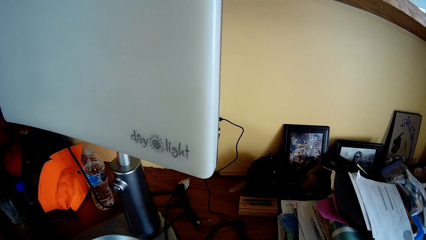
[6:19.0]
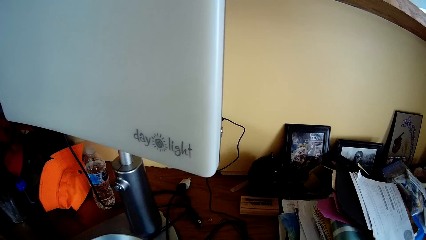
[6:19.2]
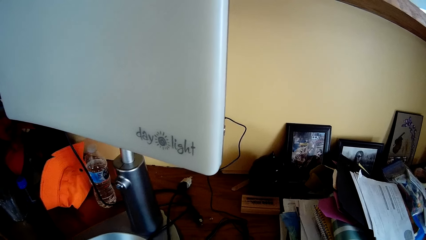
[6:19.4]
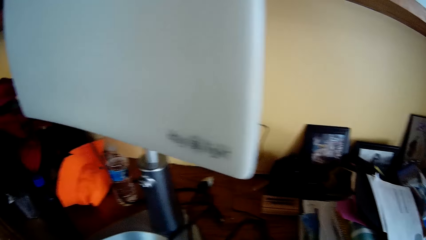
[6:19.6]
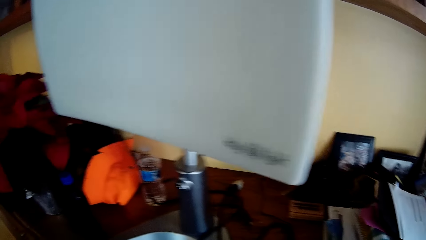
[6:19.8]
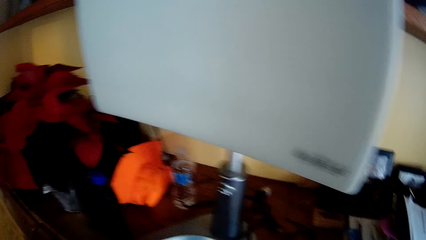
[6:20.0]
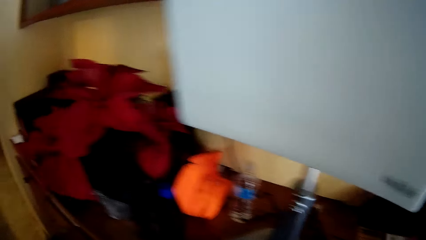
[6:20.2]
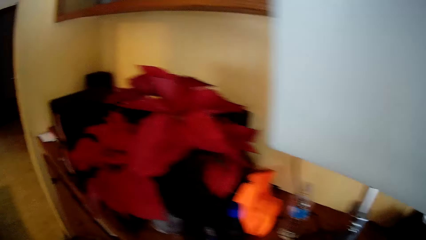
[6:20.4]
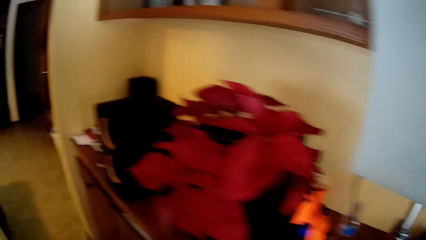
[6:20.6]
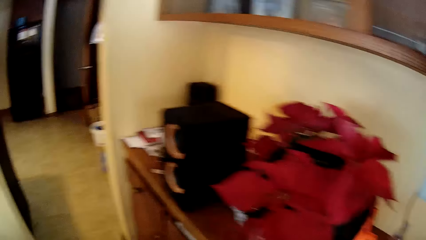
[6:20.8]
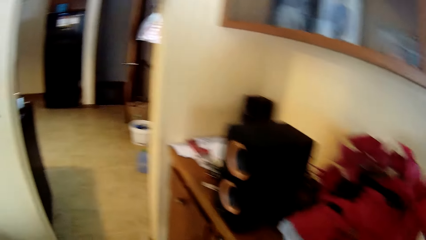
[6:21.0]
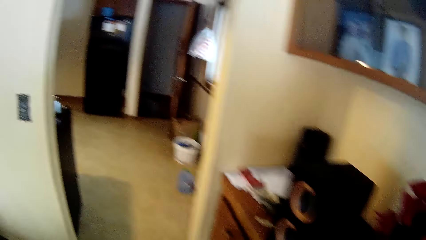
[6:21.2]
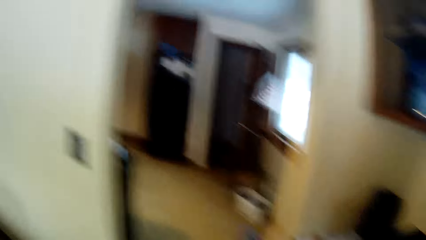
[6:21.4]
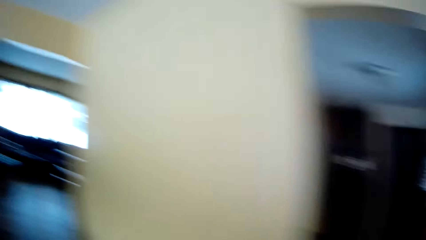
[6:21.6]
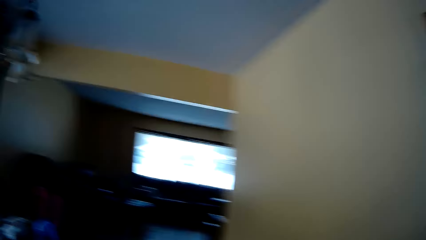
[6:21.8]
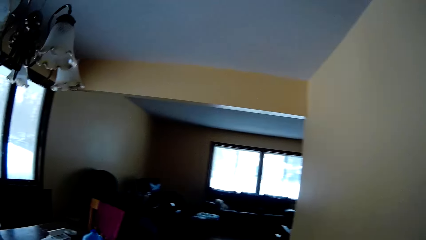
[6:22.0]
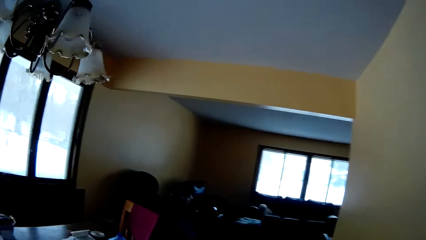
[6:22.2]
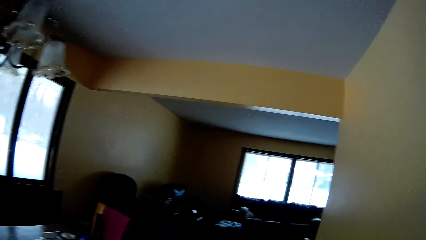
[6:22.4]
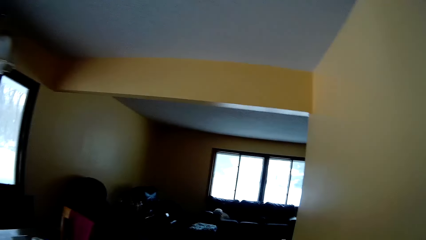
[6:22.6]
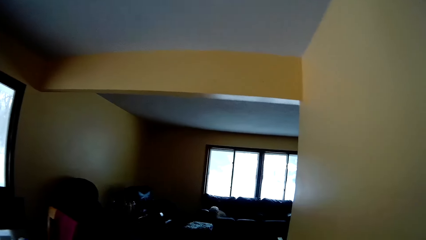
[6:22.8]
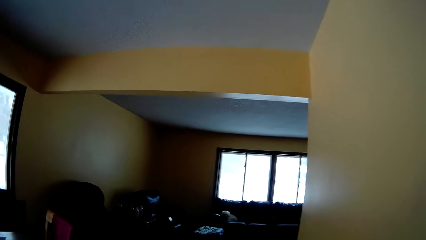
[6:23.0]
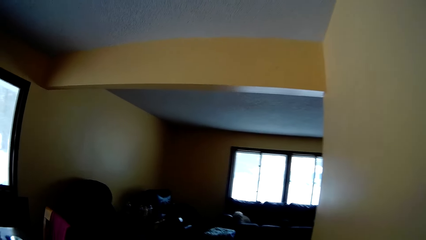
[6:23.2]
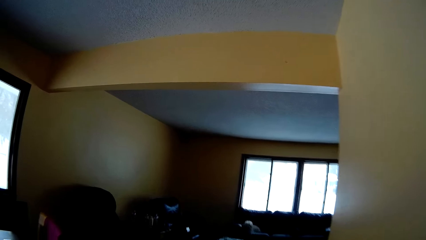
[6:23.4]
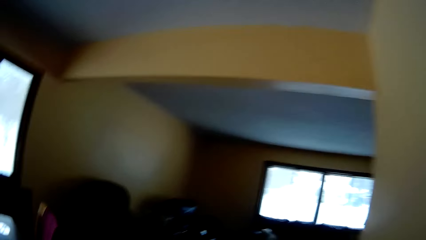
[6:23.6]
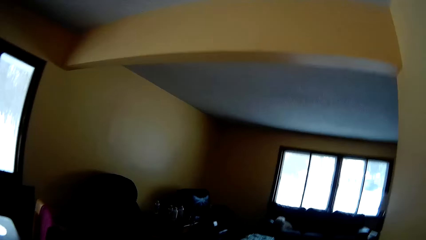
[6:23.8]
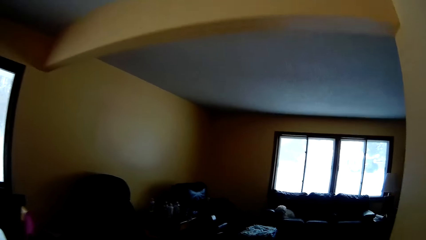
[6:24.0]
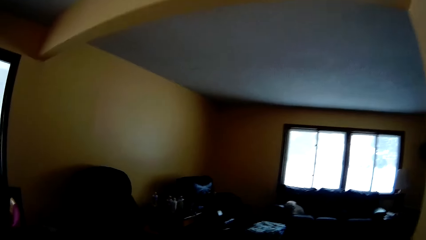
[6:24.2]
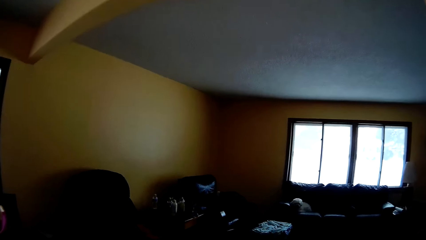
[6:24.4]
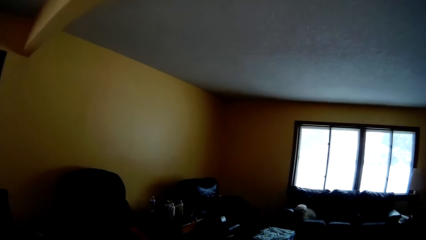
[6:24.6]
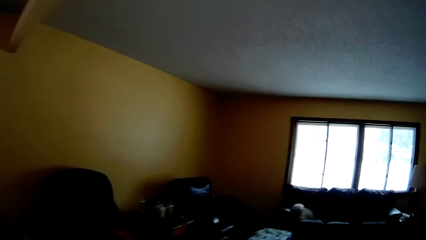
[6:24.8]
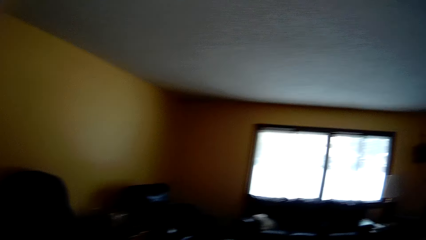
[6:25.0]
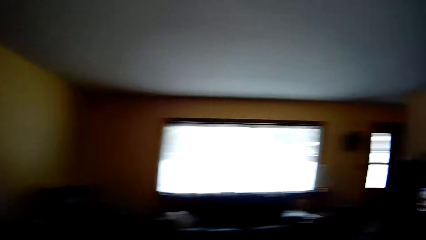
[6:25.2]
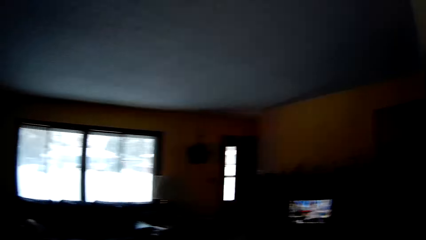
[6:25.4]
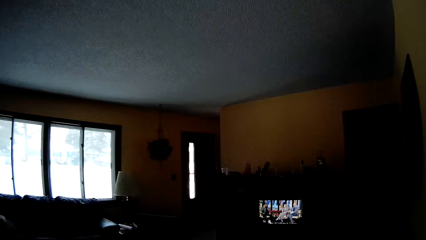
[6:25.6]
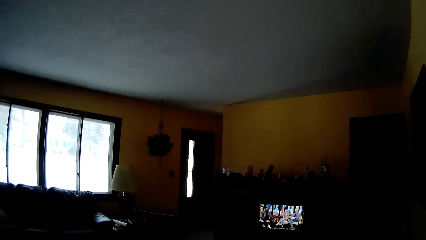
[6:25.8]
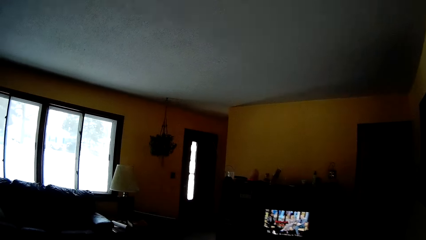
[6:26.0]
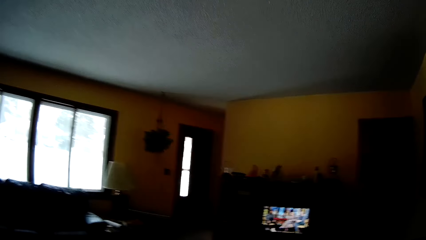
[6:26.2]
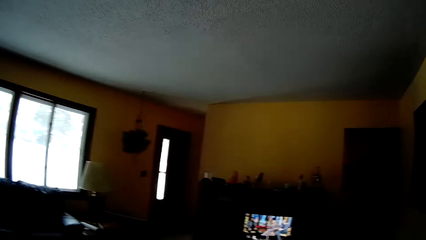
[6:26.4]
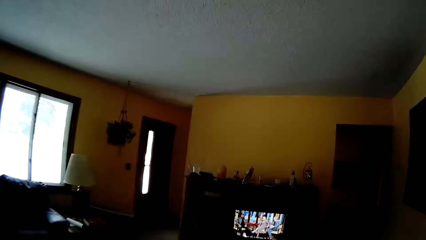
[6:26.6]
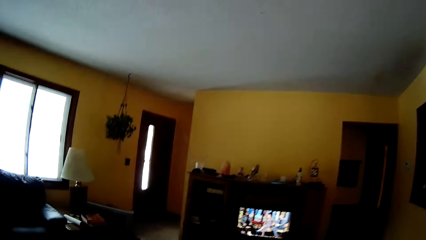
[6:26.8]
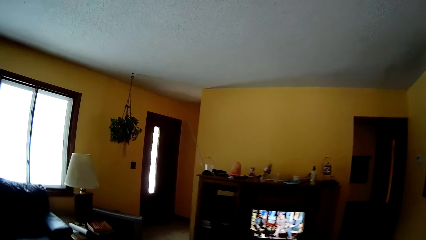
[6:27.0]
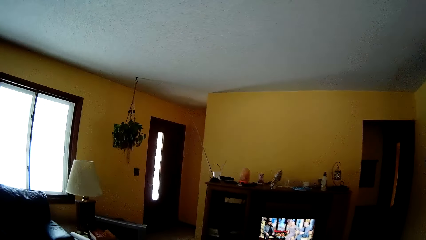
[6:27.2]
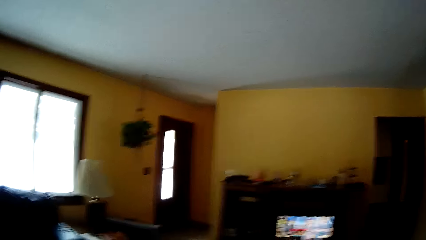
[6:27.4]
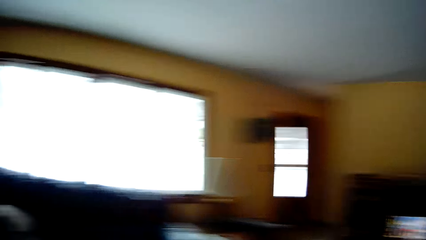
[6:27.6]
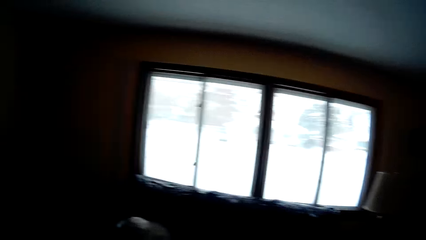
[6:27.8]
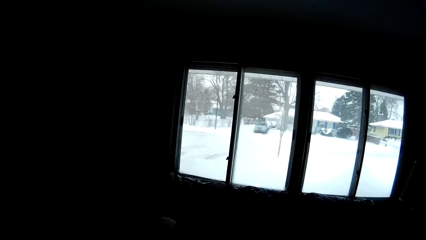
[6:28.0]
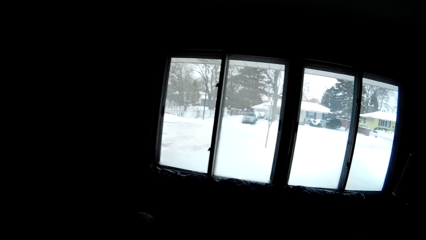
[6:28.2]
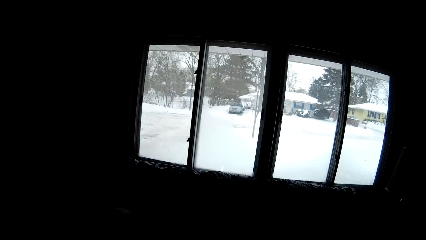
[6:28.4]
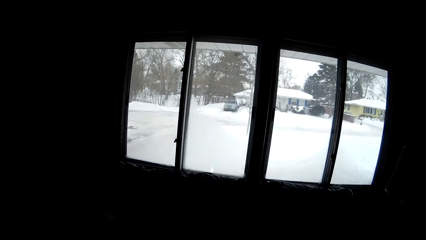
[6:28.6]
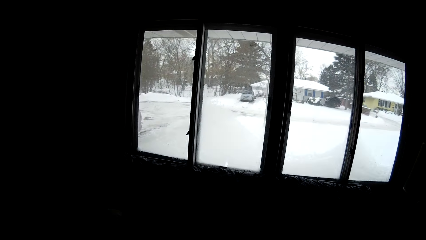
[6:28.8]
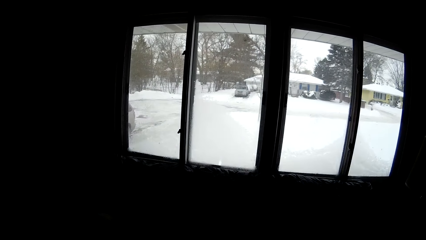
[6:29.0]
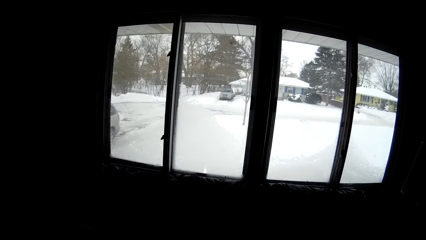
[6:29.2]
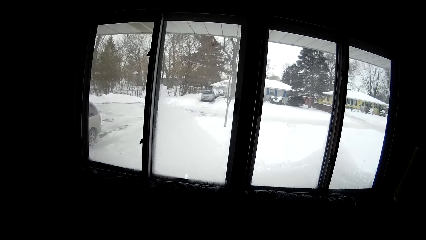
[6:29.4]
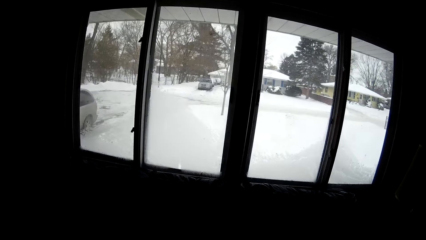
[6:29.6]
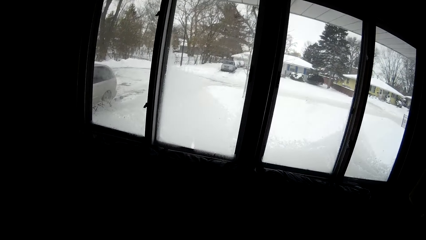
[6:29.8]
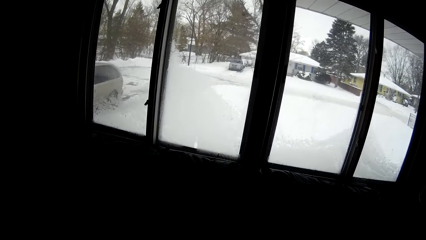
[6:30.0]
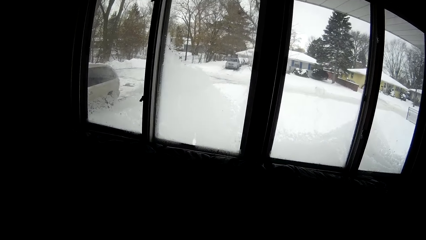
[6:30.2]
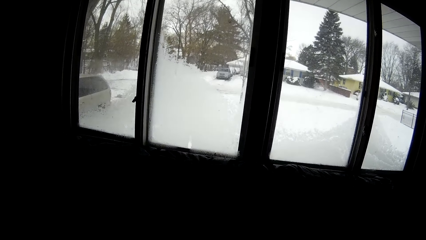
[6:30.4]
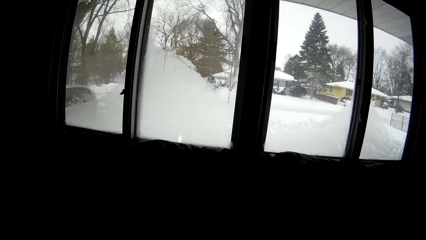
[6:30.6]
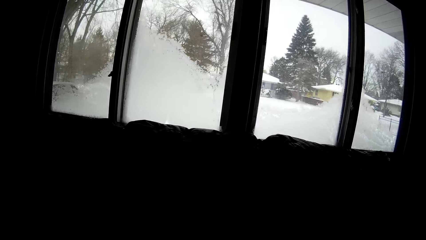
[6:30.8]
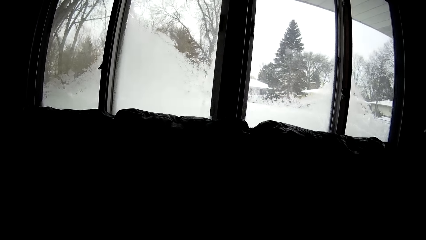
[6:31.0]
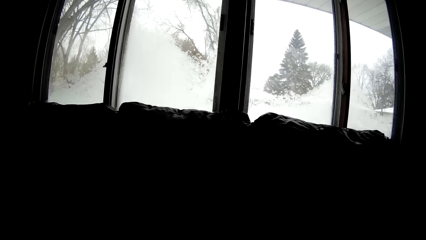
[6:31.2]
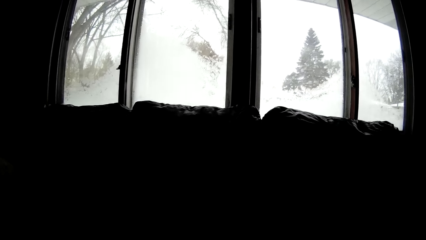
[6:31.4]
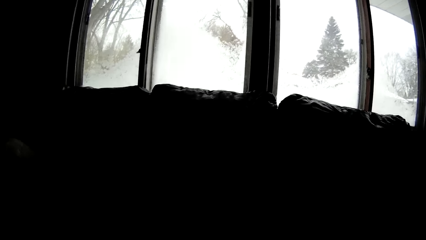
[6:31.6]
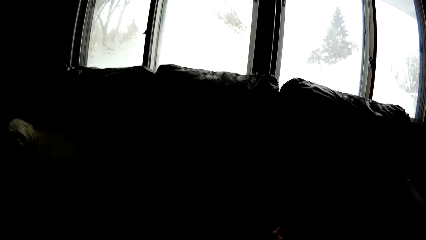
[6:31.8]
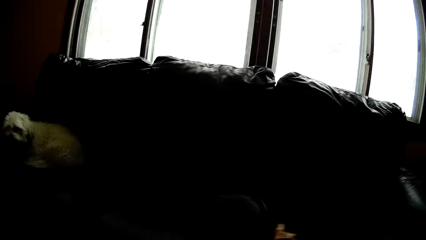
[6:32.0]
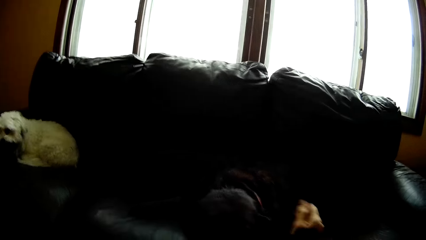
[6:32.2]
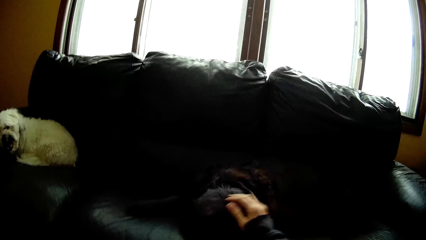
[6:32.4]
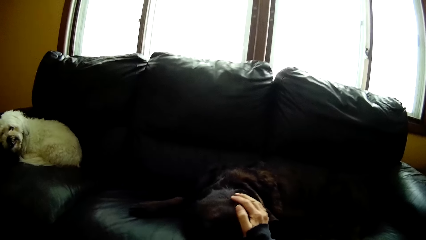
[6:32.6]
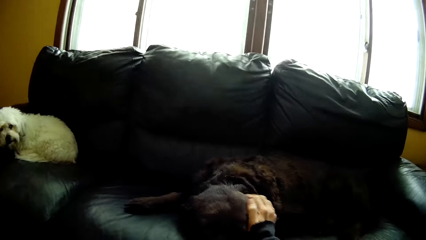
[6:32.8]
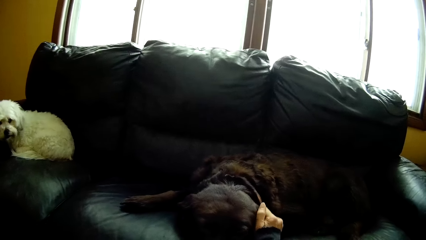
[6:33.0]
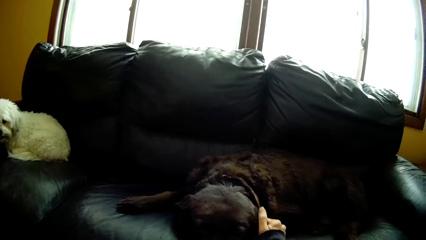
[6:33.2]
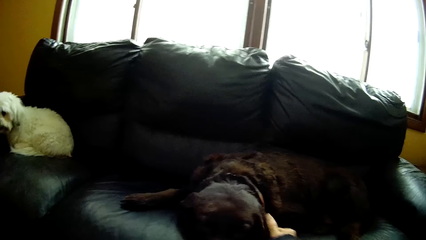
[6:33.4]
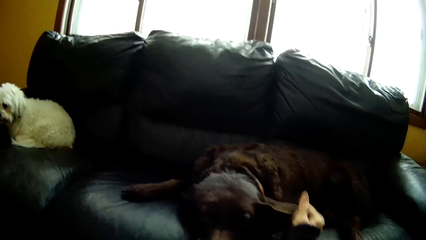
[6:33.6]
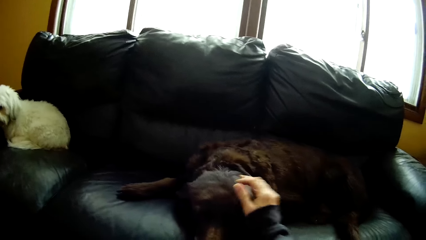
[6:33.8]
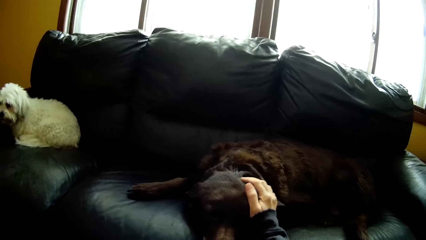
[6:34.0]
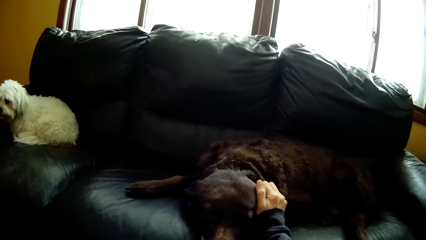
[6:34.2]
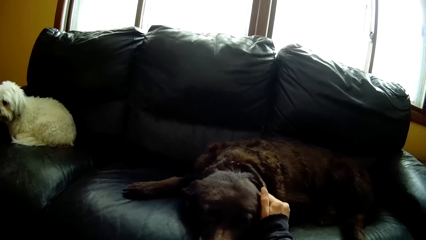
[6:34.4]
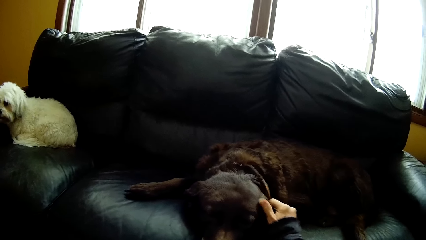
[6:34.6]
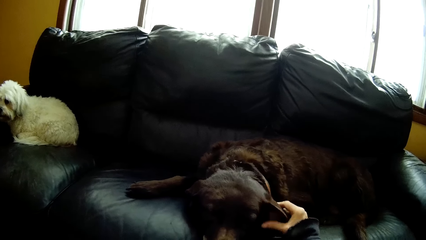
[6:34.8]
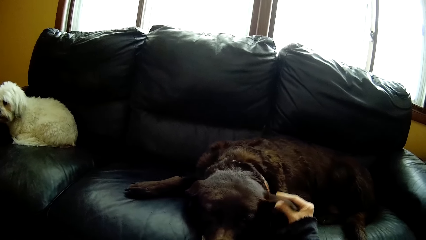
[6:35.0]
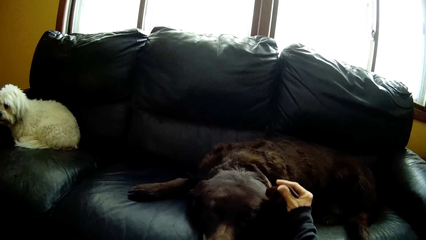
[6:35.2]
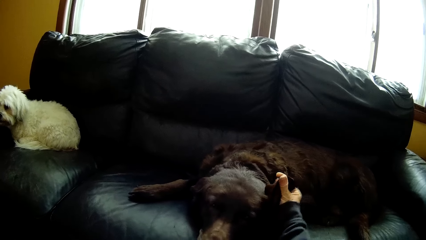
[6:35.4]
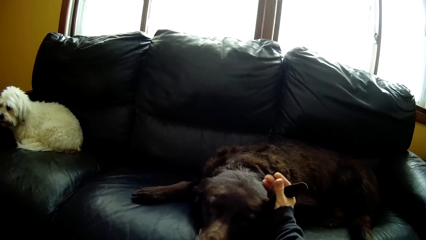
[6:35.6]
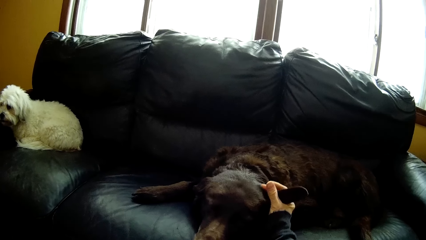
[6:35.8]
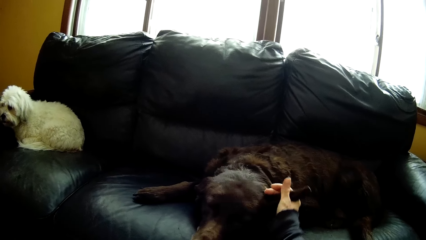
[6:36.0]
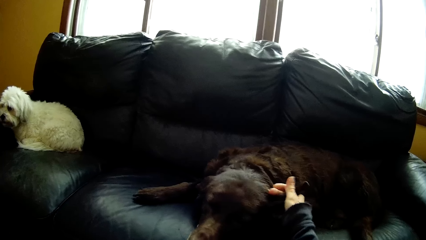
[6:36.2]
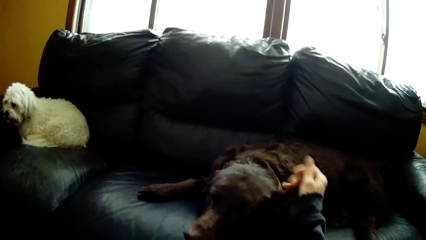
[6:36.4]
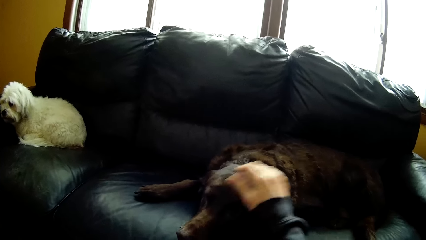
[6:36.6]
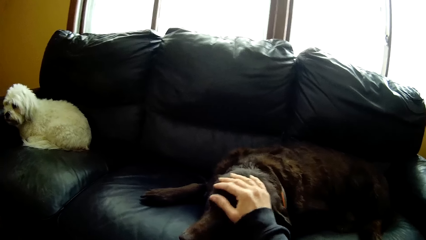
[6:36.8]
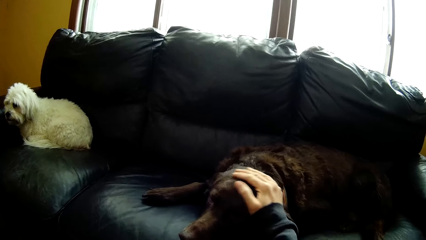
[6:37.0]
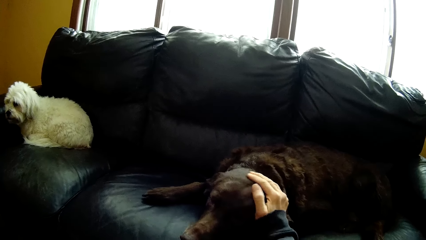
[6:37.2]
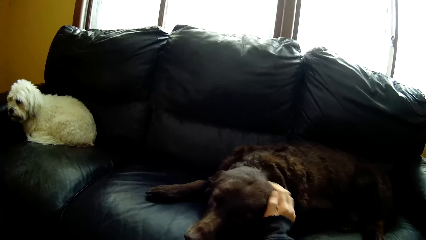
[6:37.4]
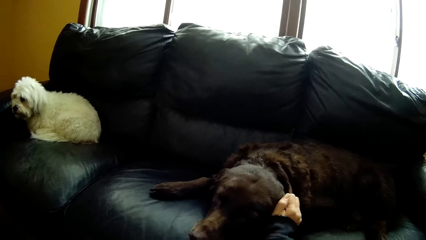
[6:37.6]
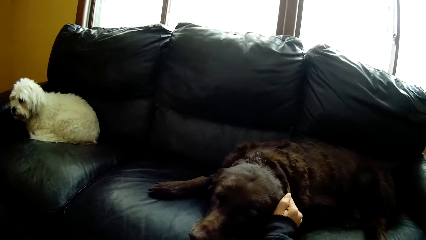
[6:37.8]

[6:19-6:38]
The camera wearer turns around. She walks around the room. She pets the black dog on a couch with her right hand.
